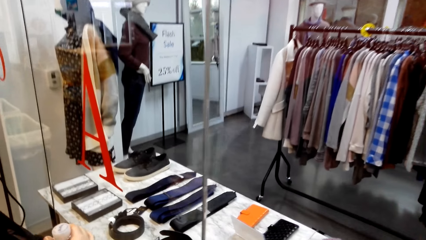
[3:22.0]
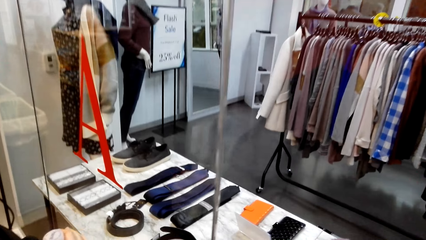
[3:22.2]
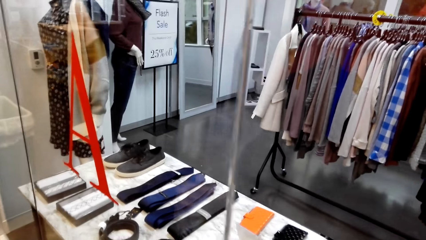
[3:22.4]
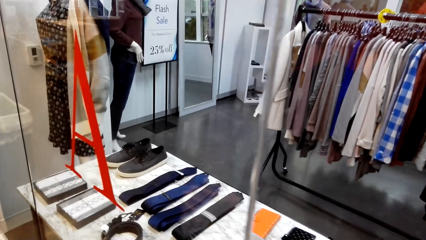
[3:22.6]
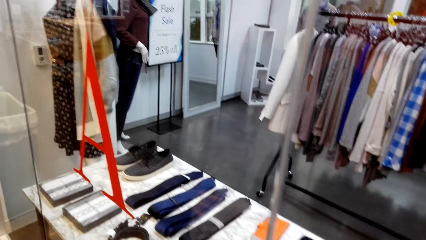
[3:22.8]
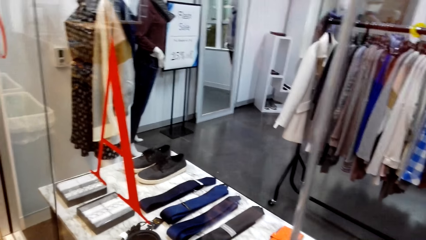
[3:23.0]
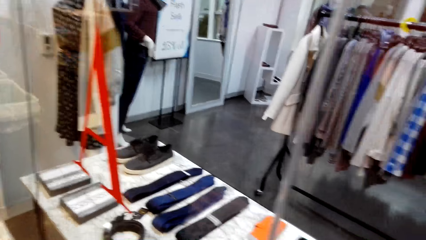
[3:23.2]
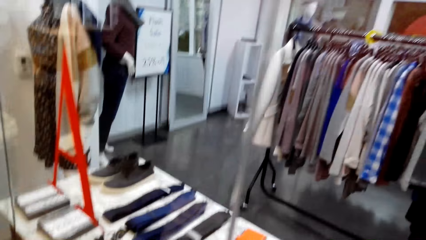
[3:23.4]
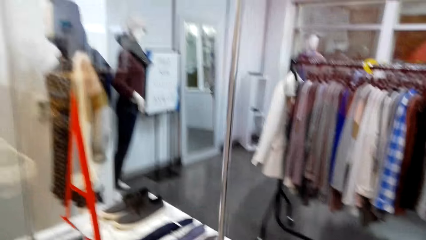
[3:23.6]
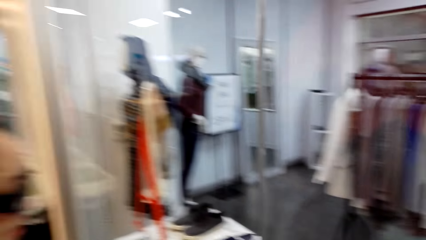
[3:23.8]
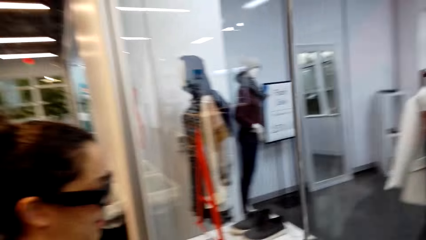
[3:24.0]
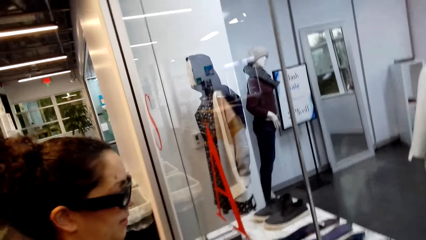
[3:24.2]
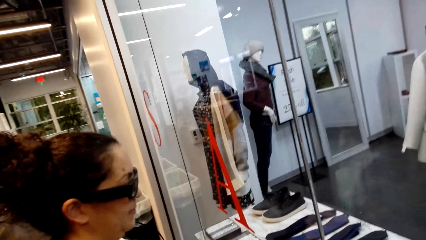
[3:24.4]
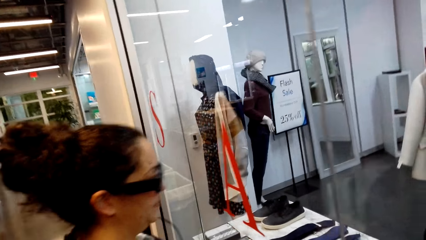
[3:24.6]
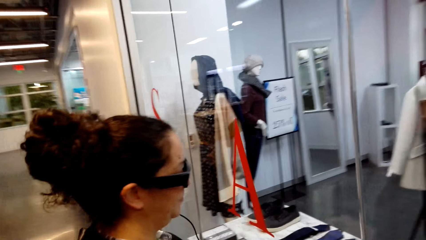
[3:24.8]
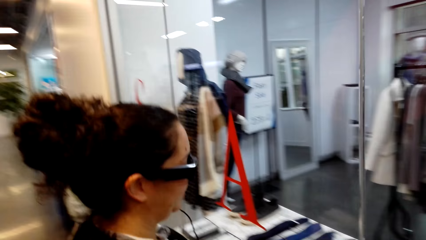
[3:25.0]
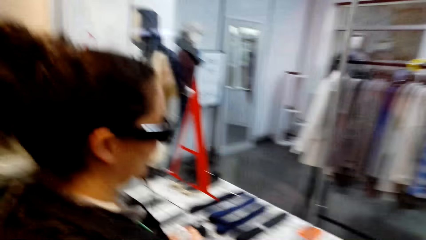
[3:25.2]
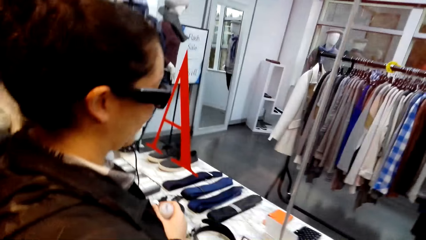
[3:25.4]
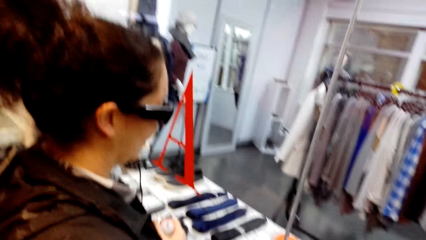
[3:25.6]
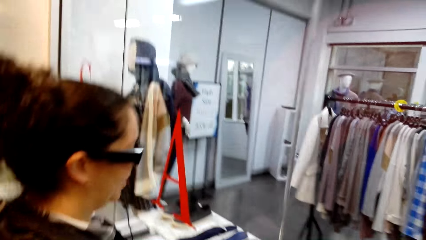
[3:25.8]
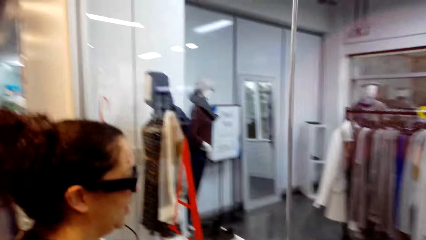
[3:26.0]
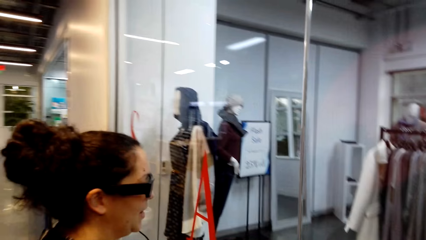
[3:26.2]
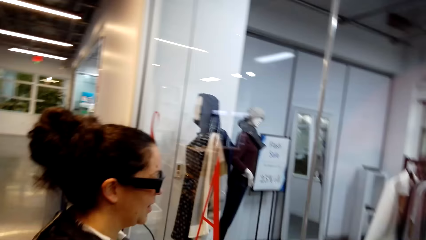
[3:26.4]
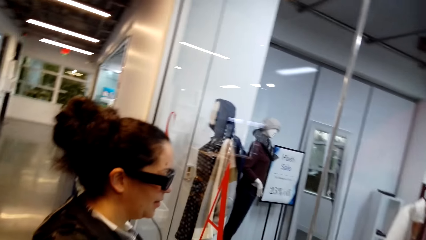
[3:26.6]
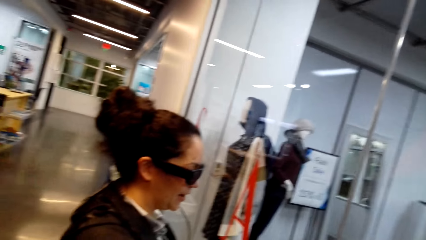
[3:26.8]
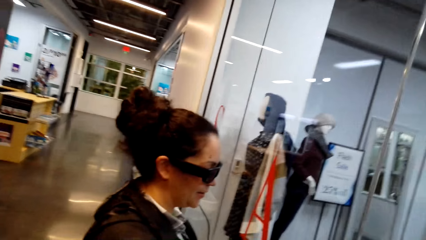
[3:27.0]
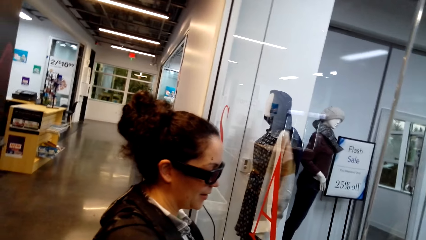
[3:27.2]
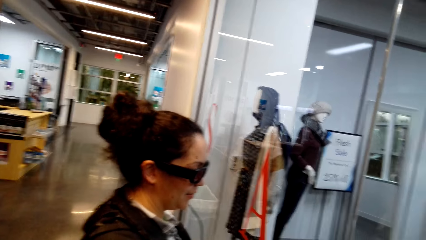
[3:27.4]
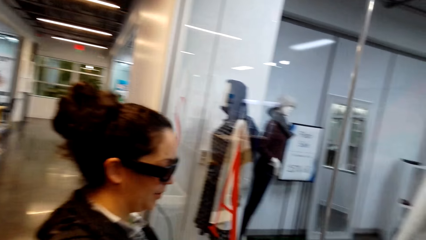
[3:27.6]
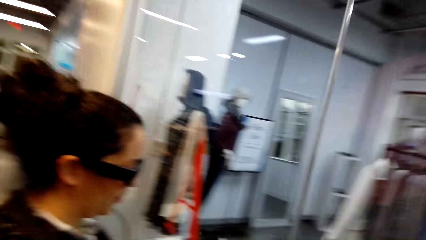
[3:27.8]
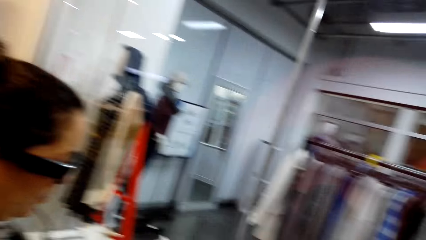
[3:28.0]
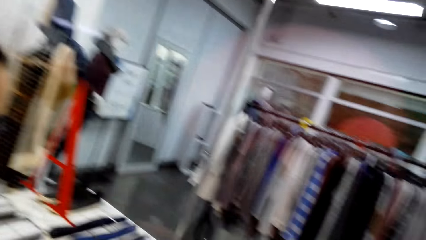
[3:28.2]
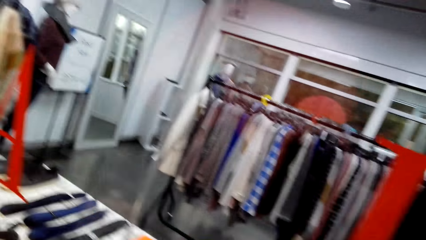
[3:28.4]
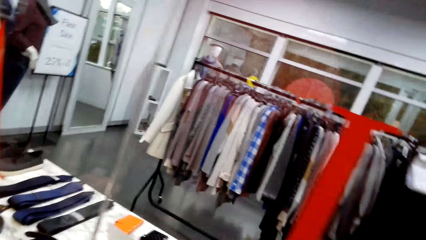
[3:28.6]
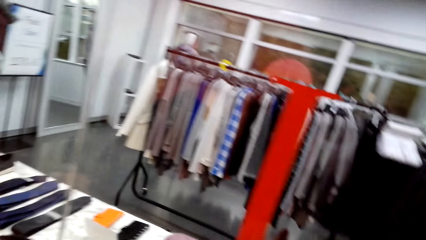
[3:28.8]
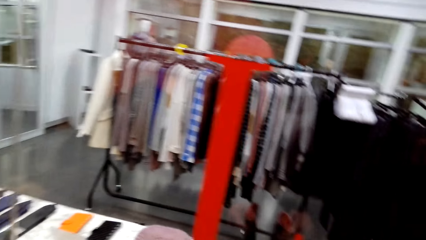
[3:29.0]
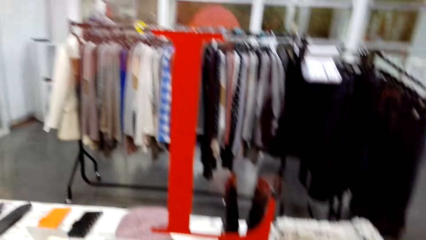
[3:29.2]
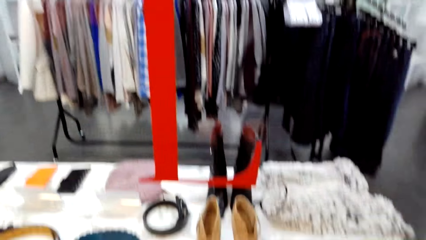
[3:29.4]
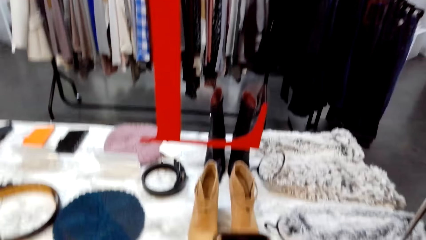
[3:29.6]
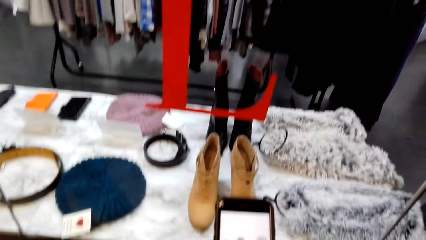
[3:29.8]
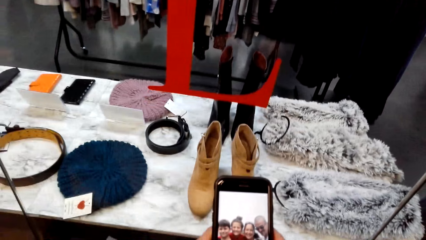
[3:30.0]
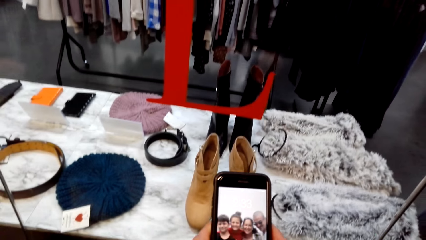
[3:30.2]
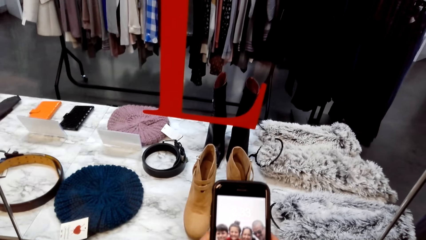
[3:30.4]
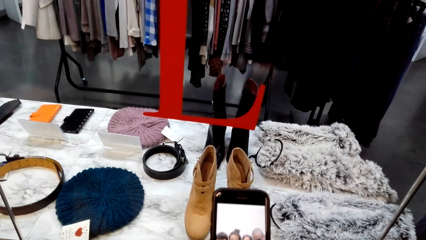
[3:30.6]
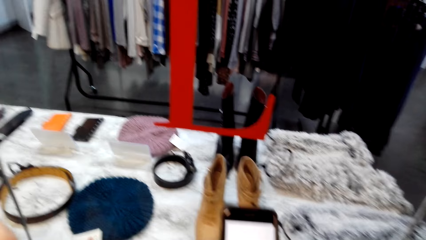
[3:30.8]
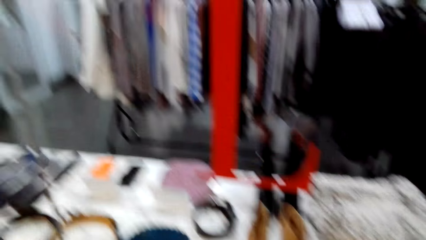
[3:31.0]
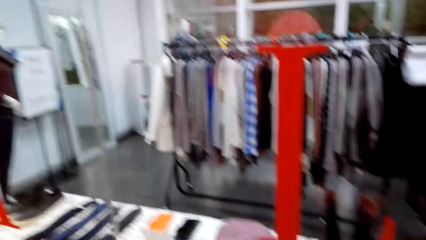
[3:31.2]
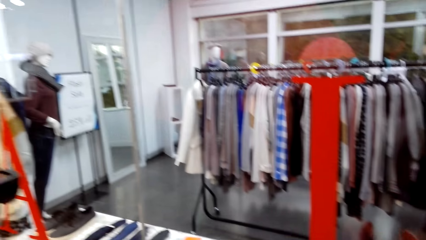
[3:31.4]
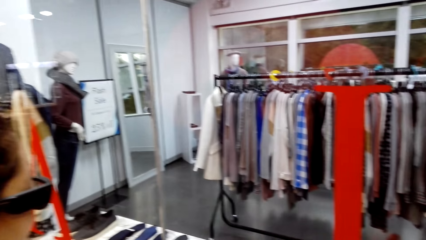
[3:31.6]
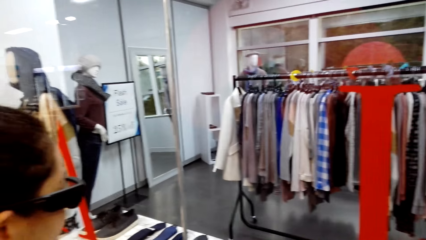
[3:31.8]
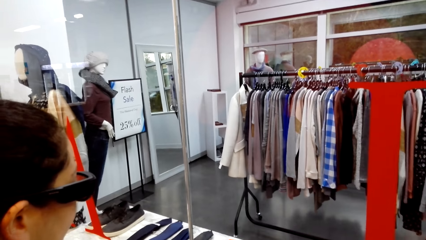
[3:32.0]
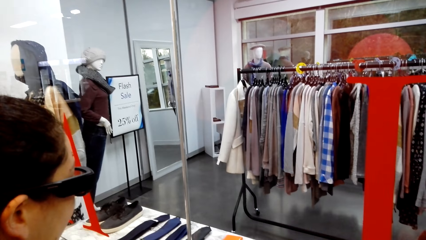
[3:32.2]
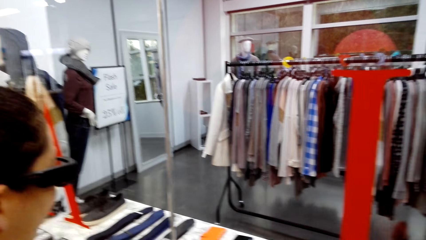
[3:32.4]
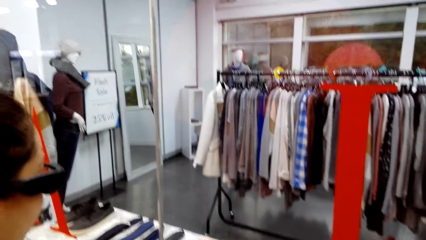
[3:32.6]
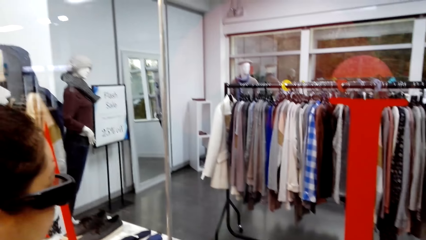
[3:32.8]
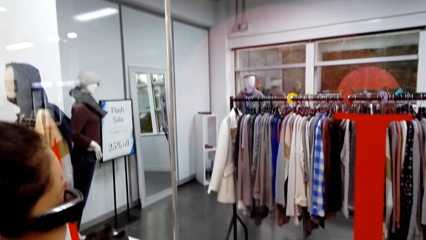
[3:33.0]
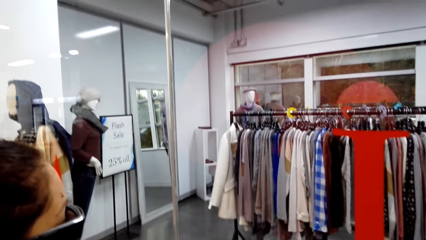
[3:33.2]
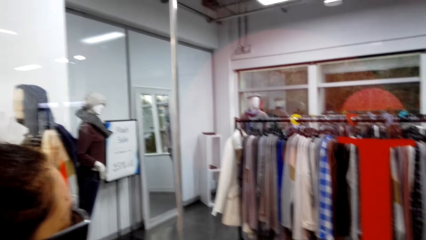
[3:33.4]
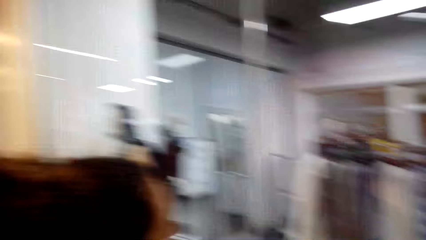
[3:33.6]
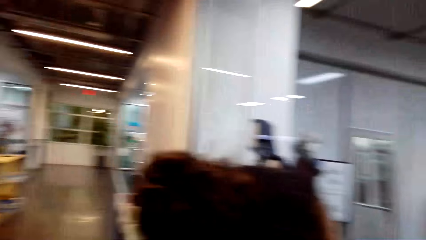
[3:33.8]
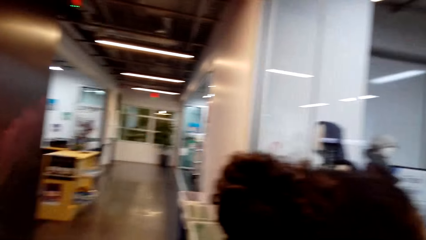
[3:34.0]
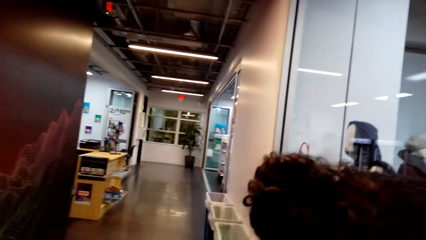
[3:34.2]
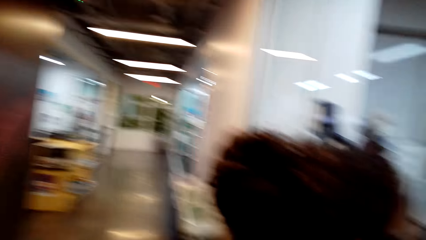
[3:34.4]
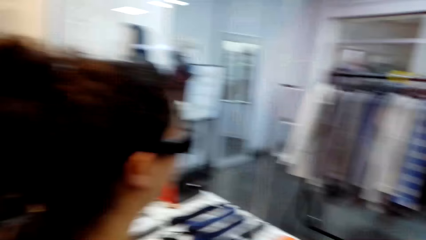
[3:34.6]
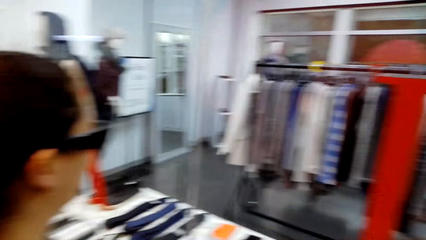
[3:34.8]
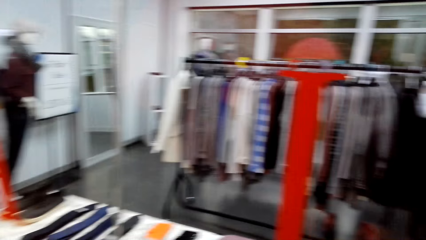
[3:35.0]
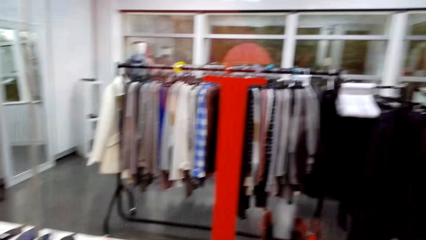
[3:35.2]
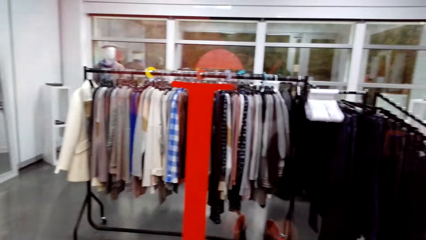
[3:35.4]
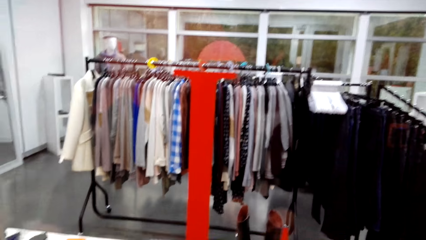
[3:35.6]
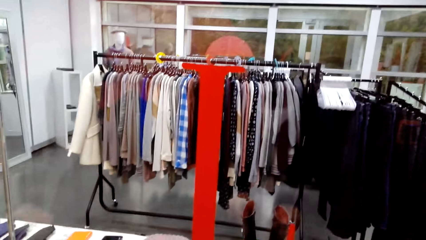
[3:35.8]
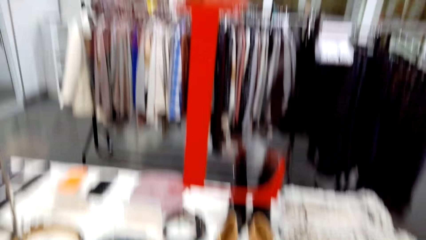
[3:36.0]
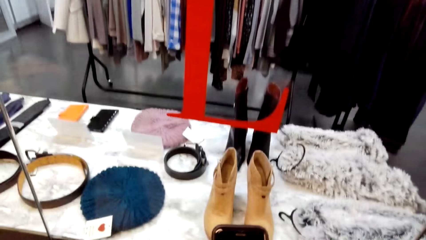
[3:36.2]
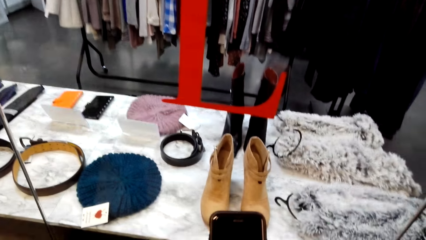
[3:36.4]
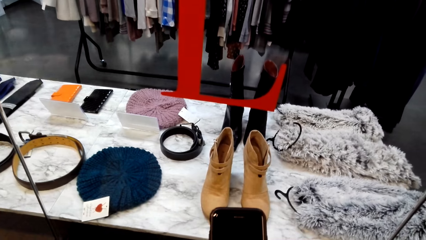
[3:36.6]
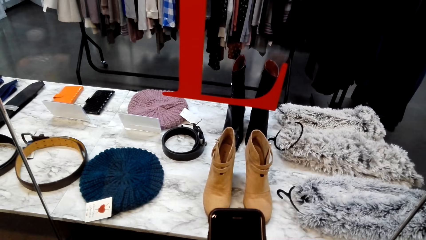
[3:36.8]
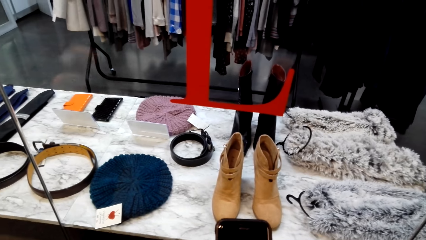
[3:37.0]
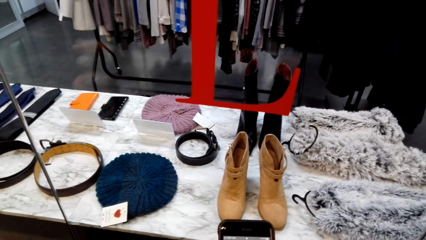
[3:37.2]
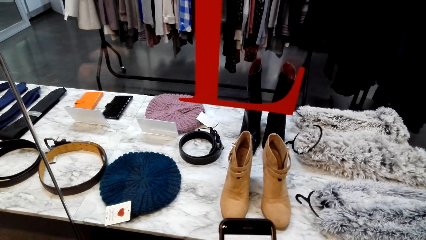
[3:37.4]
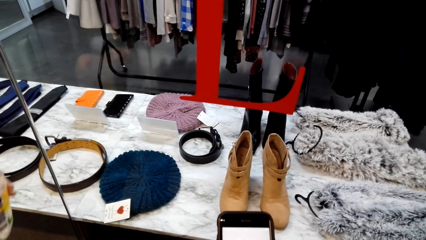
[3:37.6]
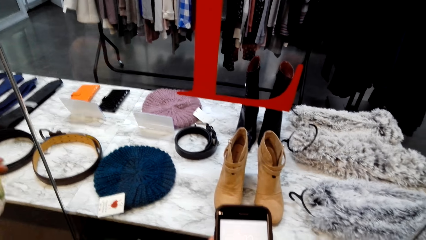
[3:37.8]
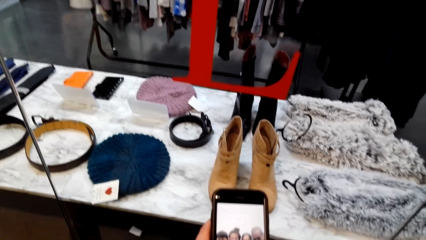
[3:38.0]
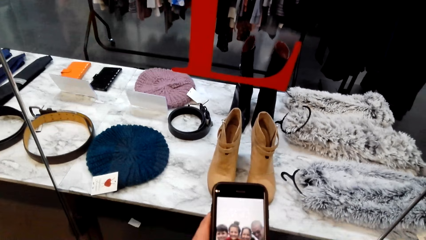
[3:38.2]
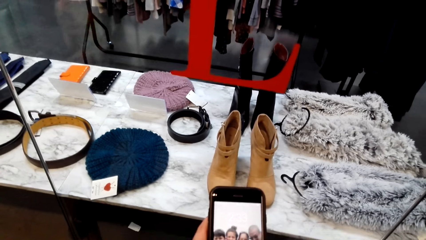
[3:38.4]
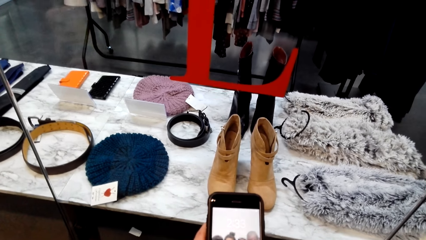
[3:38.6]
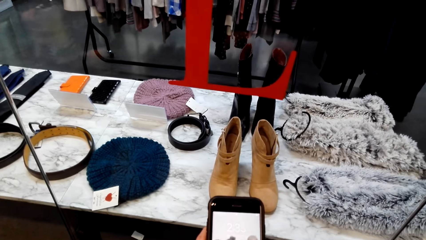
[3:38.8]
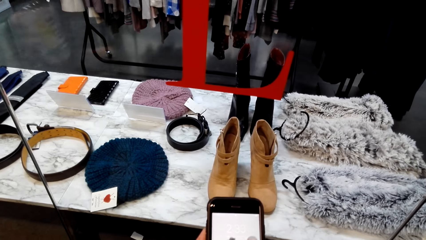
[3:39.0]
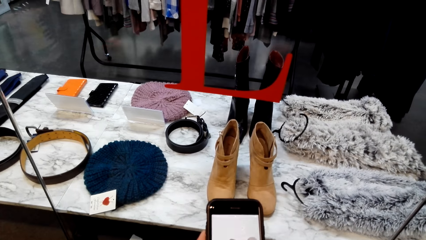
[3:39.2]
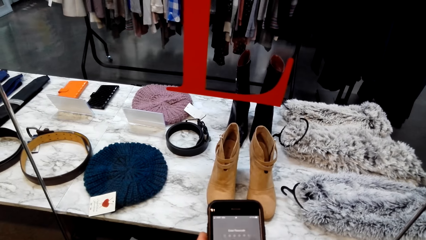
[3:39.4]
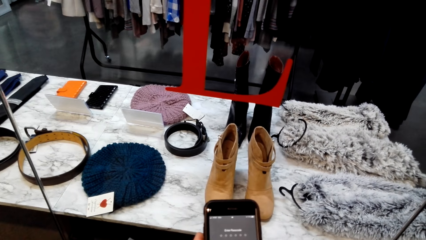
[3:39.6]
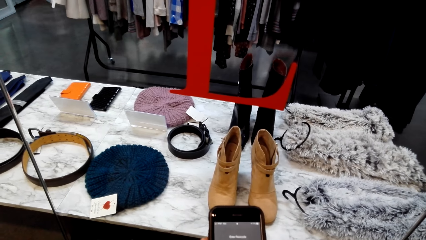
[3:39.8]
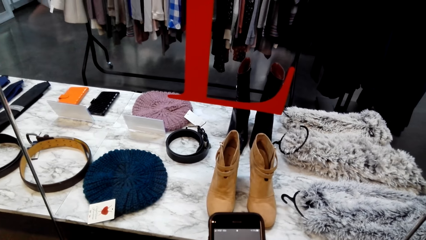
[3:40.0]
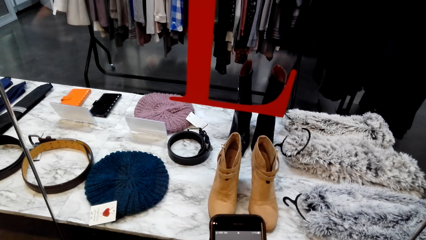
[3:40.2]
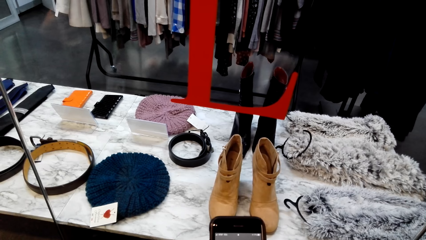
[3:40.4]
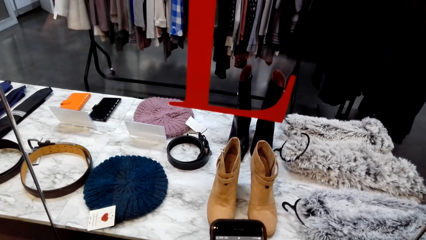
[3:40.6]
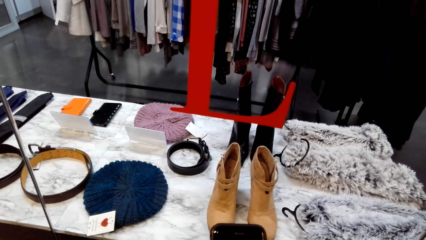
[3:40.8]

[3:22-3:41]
A woman looks around. The camera wearer looks at a mobile phone. They press the phone. They look around. The woman stands close to the camera wearer. The camera wearer operates the mobile phone. The woman holds a bottle.
